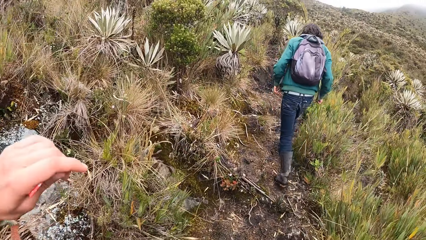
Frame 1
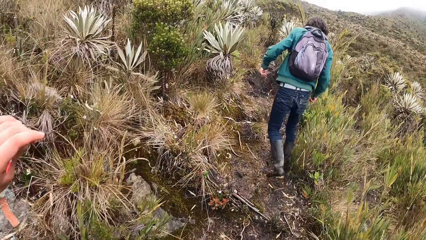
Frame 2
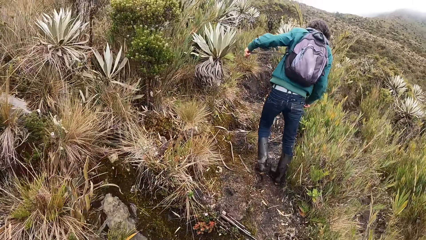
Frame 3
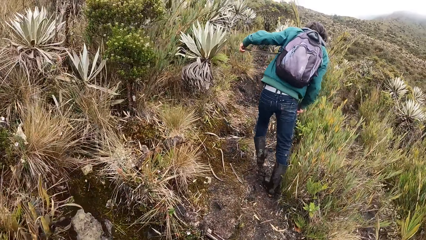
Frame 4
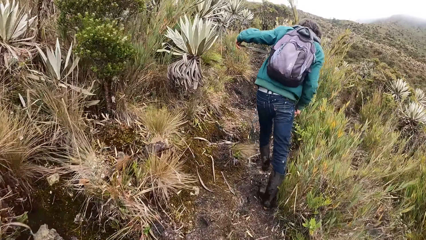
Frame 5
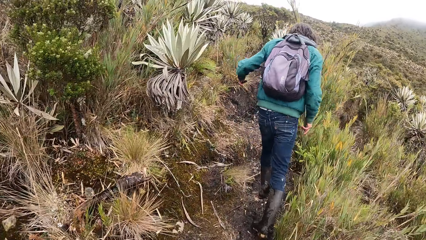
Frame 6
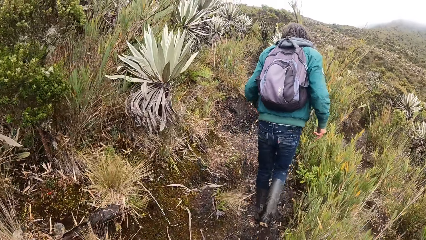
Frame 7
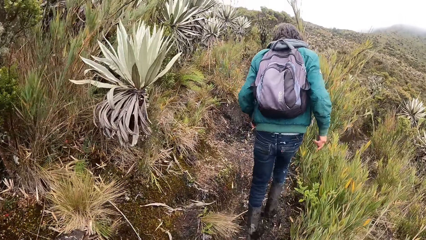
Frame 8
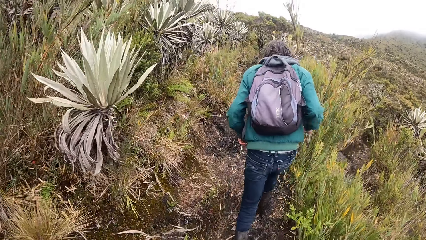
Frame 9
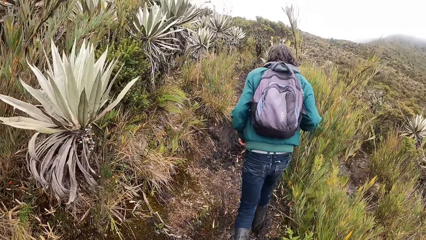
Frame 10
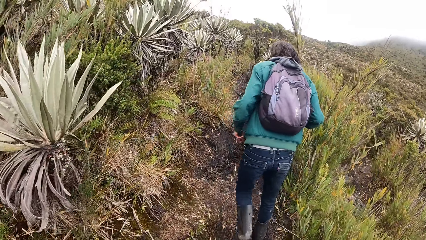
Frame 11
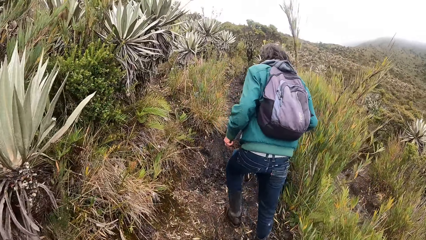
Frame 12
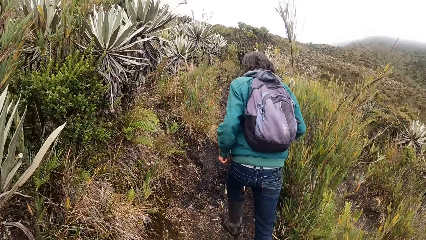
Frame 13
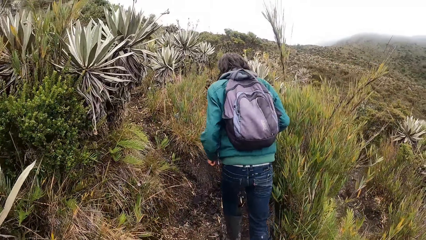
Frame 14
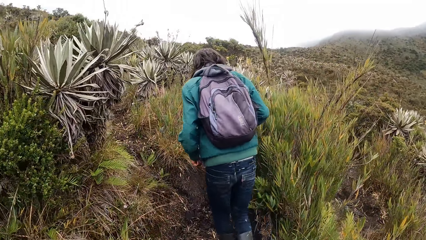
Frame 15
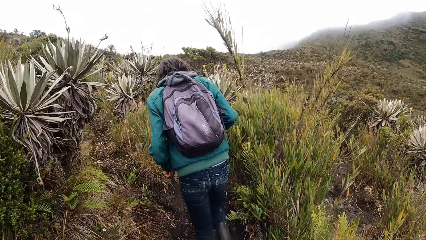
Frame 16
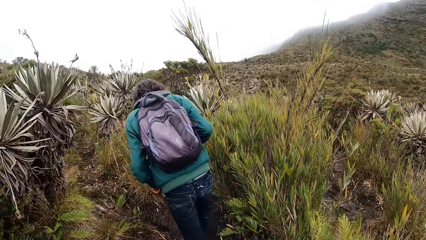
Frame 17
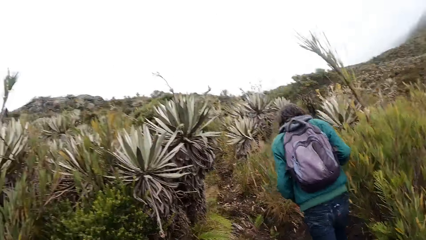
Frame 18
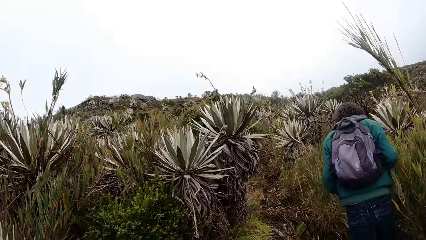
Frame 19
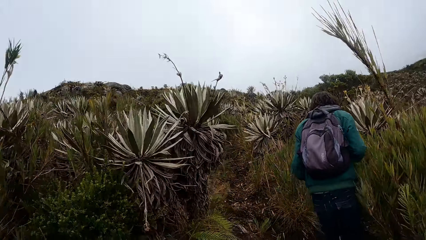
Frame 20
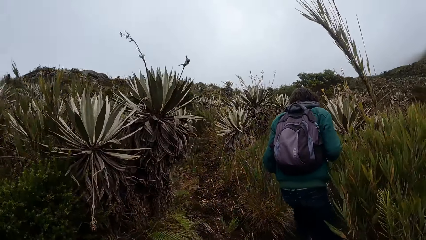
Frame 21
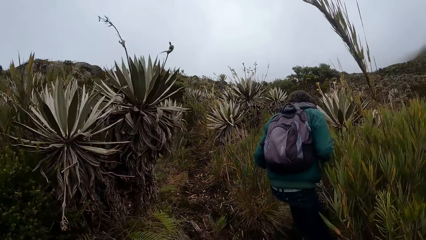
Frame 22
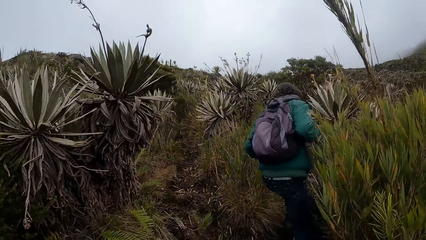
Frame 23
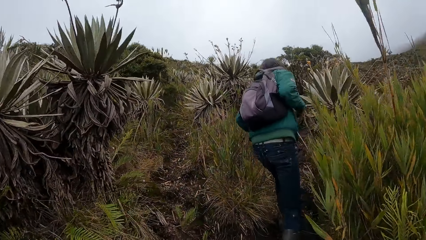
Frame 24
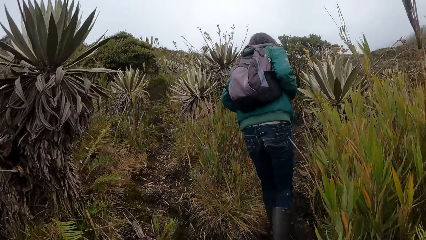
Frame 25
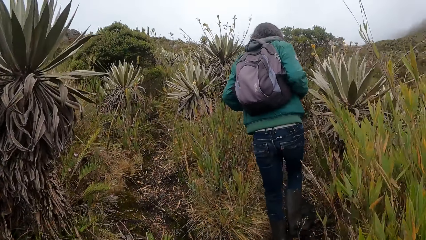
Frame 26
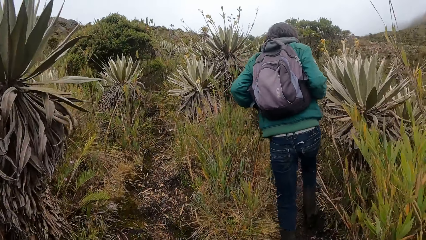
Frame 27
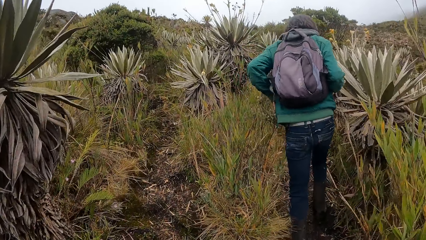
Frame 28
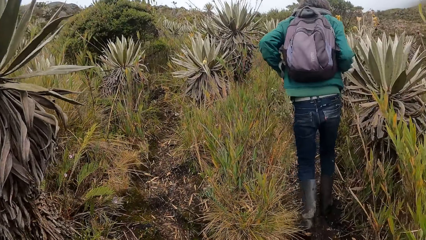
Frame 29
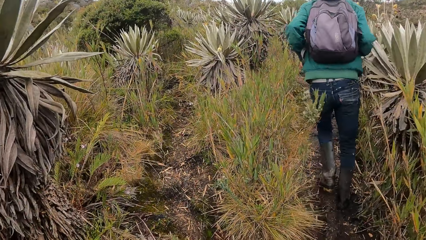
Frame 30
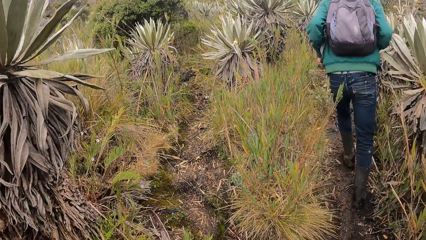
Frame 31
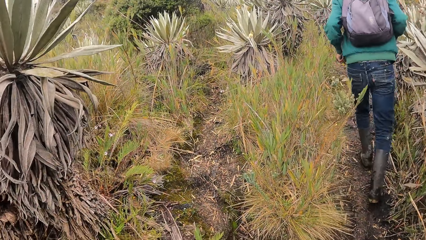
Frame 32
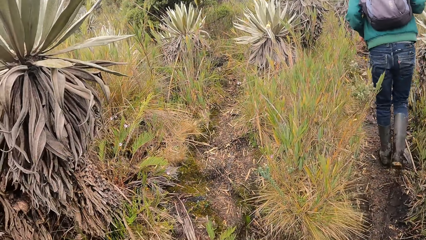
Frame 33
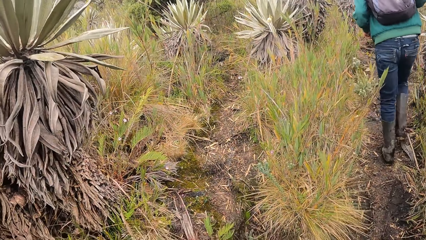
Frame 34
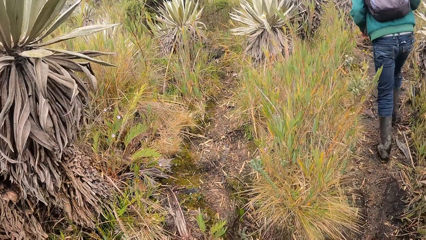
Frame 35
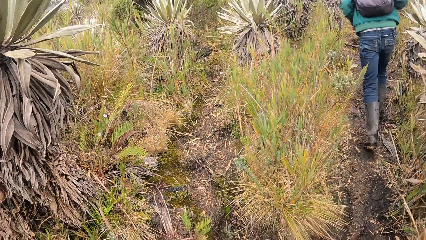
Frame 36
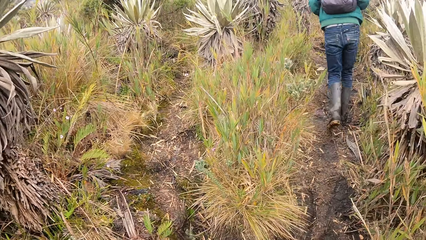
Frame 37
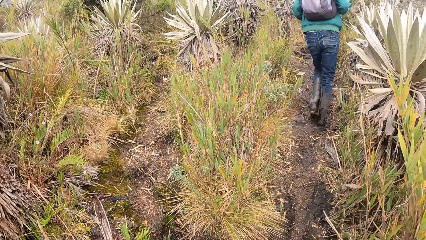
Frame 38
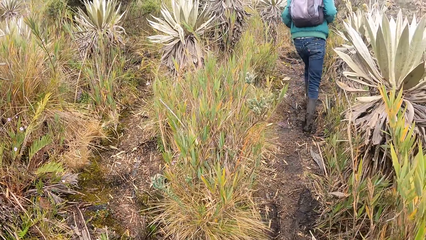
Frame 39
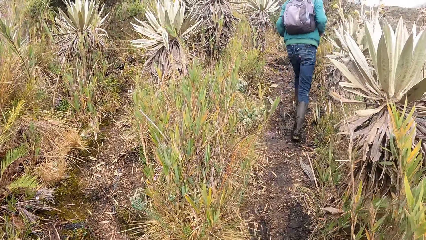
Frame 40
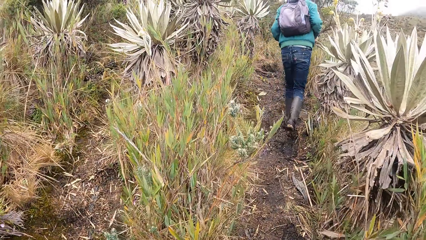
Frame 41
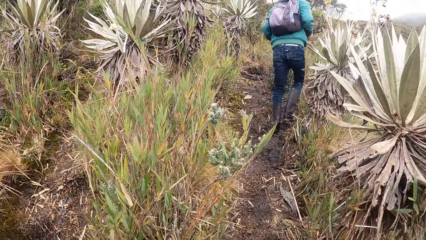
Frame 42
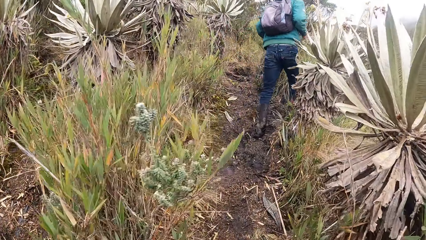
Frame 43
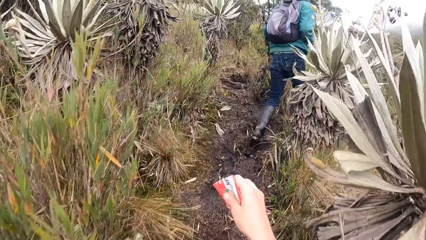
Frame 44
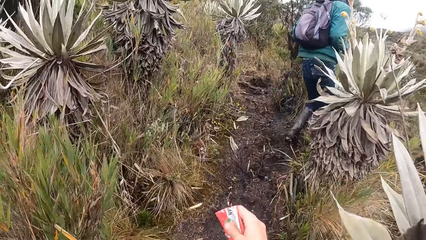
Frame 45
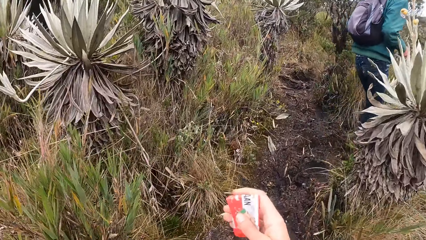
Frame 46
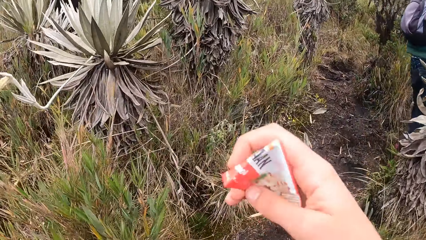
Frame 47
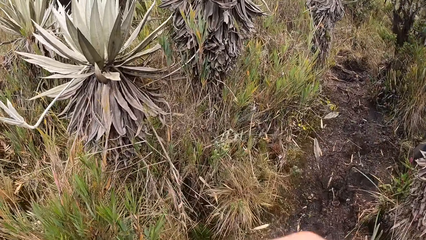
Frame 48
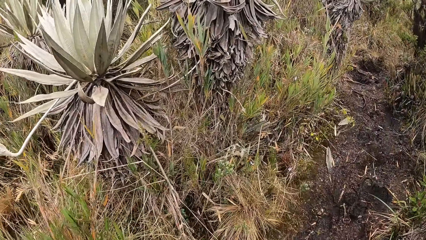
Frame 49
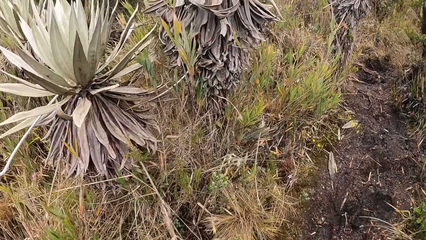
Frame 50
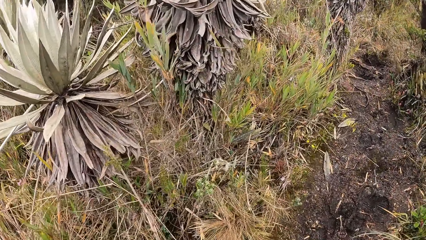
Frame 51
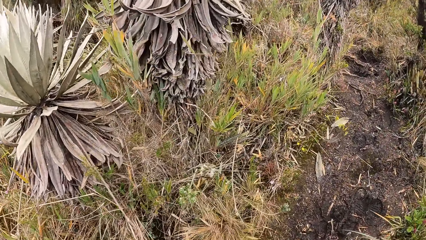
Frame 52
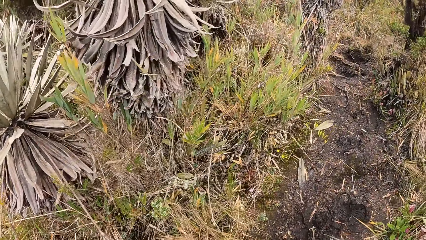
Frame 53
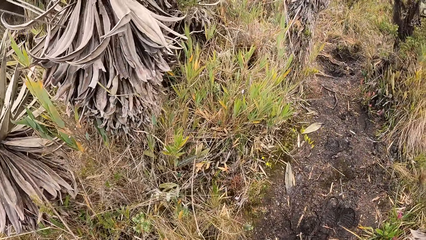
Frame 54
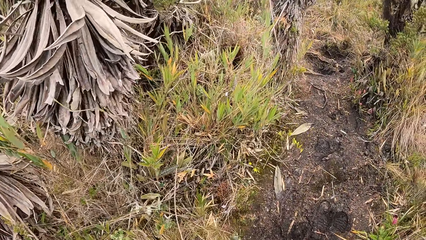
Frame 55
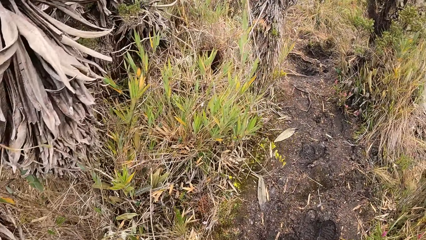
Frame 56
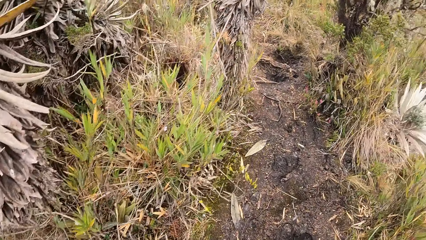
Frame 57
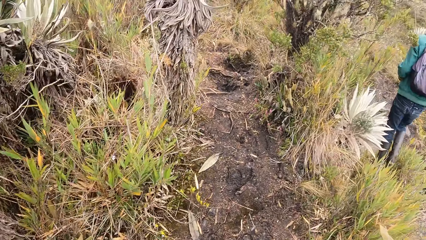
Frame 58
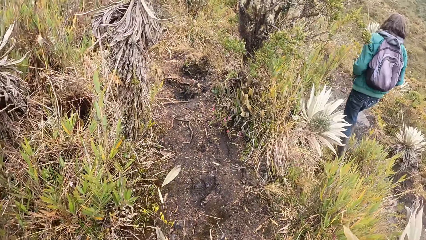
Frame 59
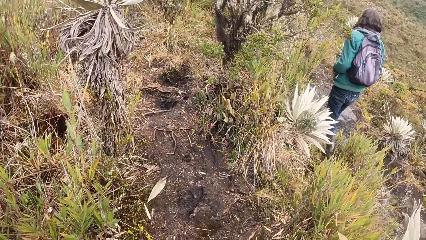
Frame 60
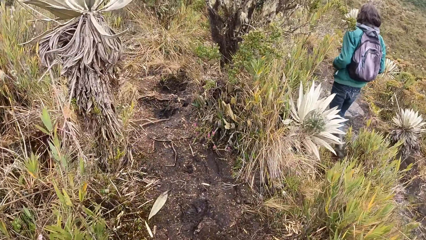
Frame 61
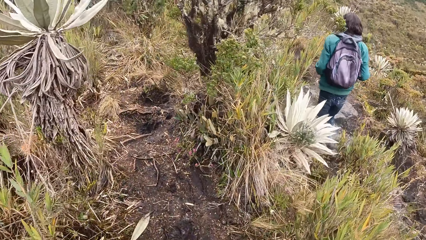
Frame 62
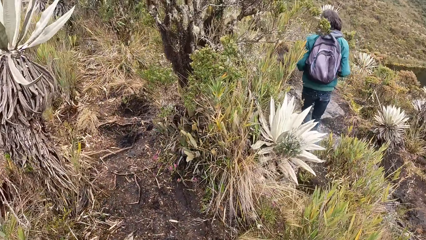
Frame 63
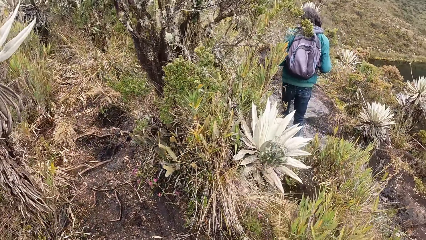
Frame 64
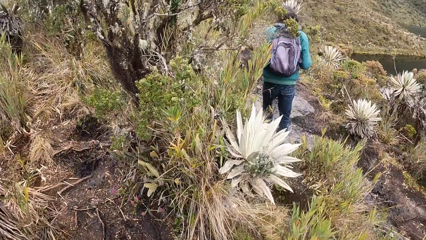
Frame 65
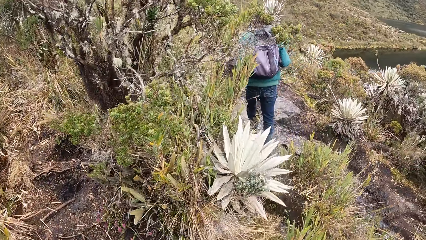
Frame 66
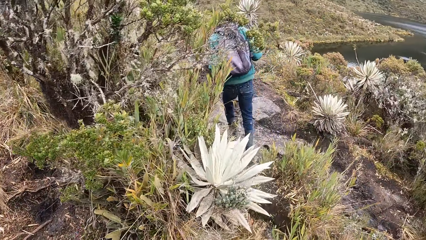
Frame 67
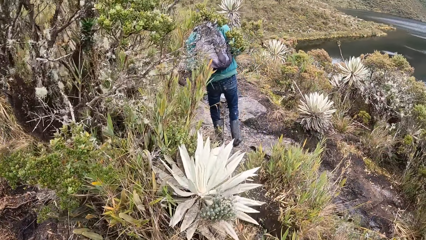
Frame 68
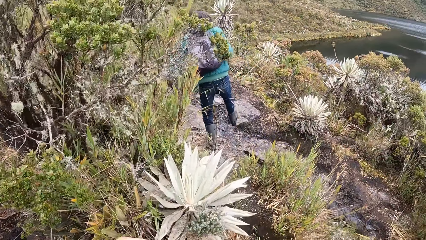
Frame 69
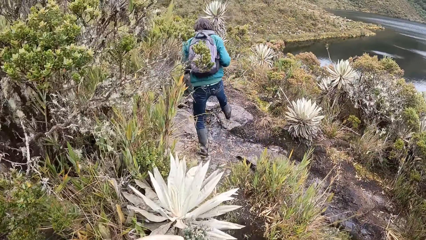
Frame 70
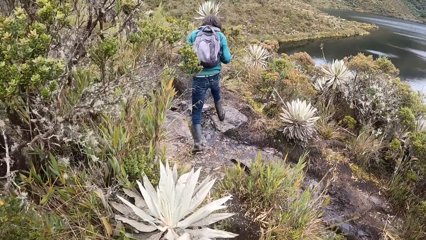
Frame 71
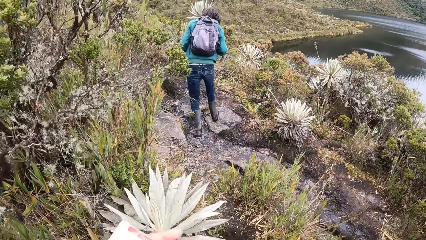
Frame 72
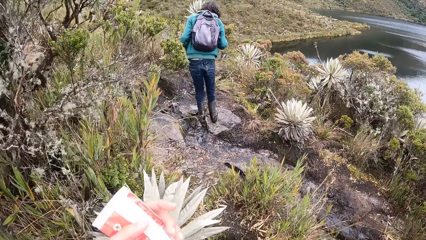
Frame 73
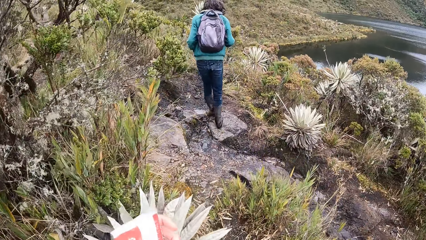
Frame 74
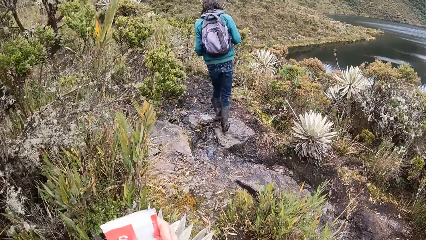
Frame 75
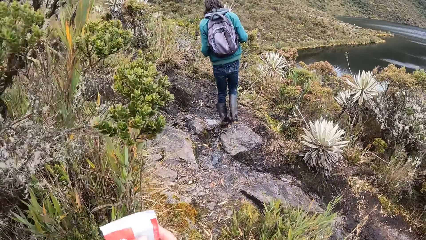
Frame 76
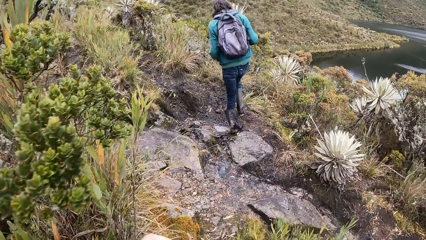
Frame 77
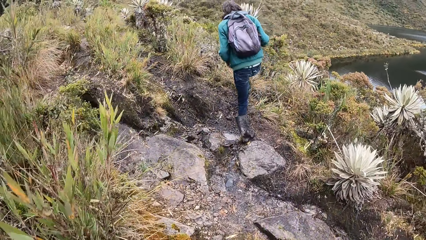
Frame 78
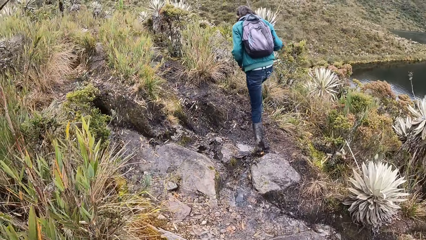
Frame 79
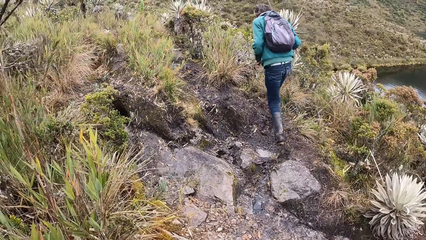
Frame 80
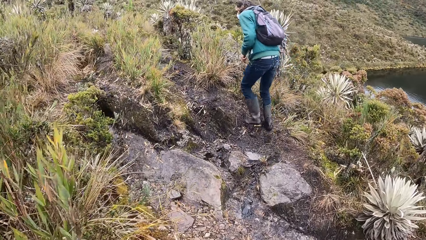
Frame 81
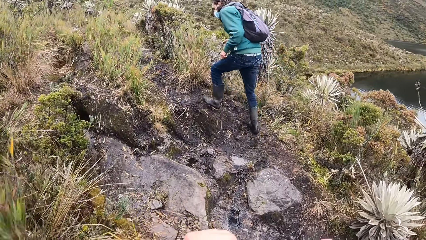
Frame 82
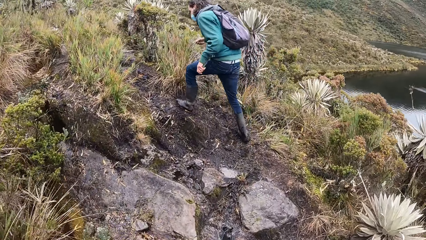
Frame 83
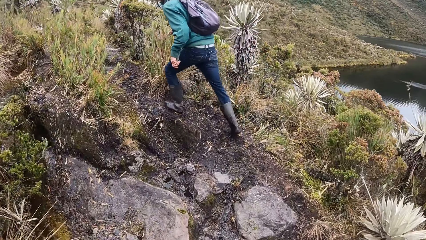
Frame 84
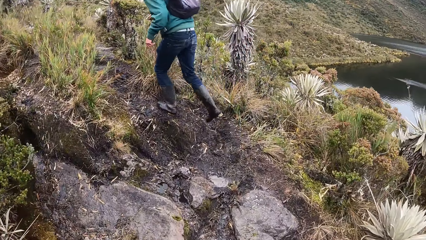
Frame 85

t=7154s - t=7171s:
The camera wearer holds something. She raises a sachet of sweet towards her face with her right hand. She walks around the mountains.
